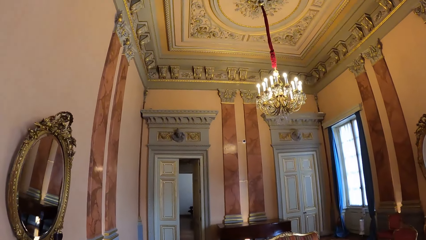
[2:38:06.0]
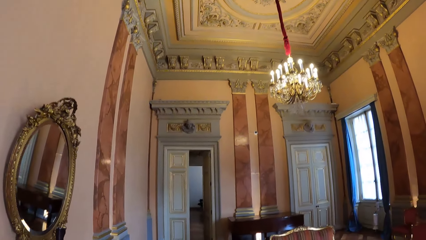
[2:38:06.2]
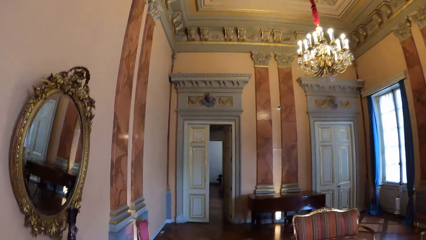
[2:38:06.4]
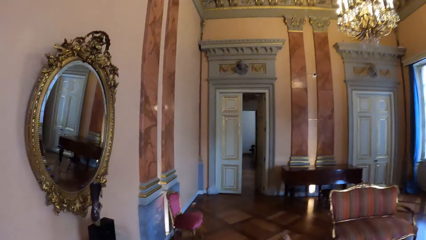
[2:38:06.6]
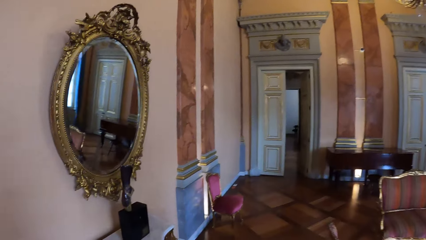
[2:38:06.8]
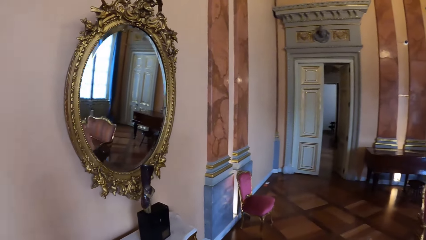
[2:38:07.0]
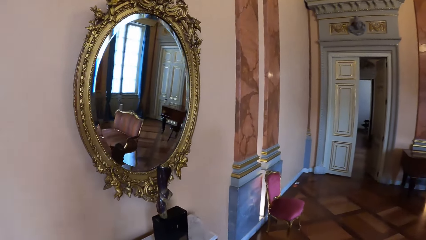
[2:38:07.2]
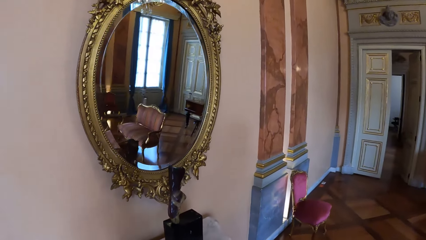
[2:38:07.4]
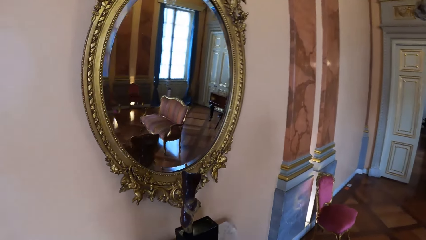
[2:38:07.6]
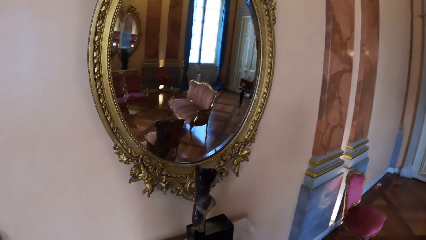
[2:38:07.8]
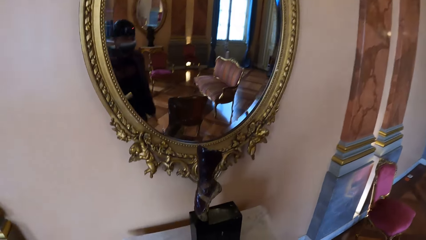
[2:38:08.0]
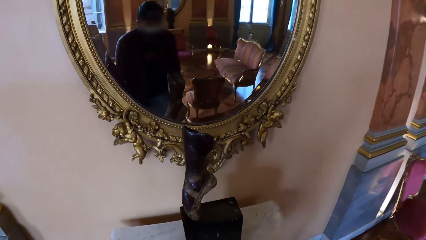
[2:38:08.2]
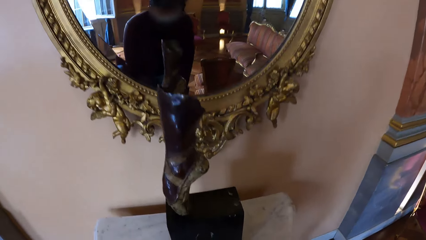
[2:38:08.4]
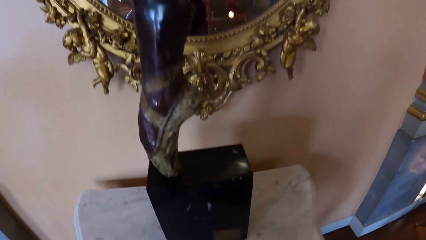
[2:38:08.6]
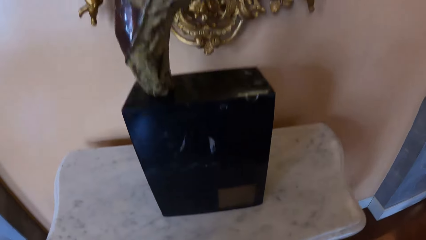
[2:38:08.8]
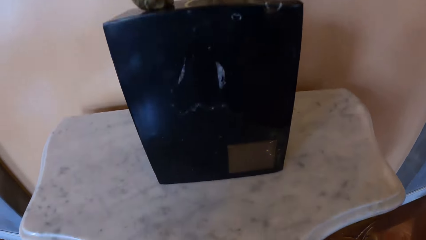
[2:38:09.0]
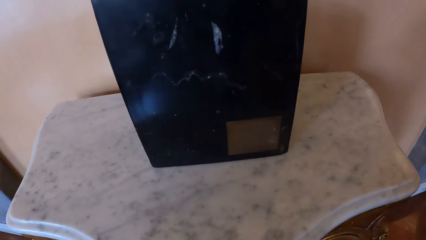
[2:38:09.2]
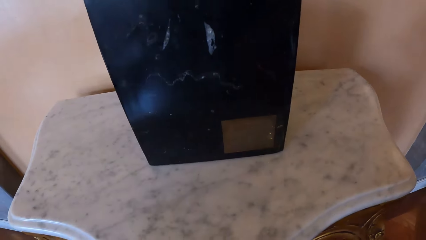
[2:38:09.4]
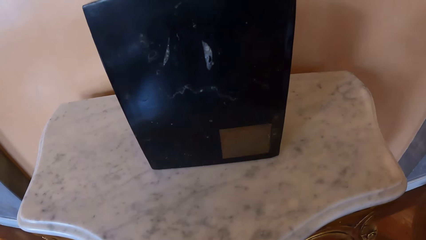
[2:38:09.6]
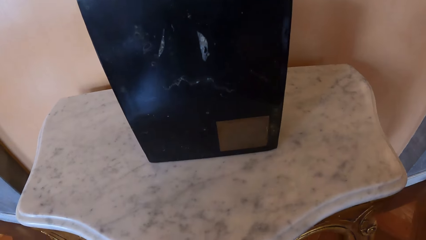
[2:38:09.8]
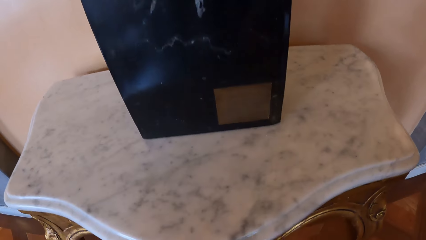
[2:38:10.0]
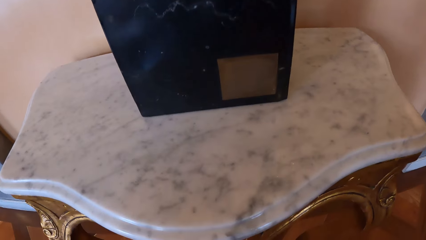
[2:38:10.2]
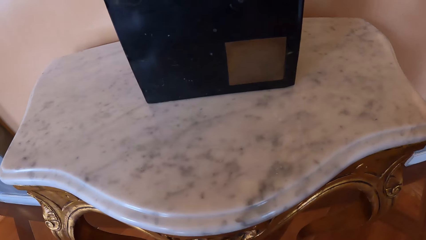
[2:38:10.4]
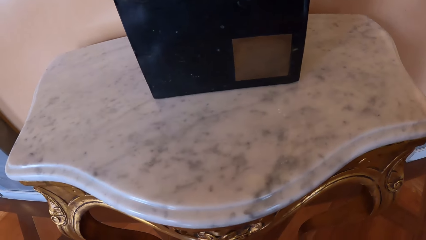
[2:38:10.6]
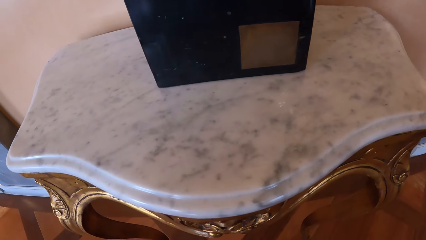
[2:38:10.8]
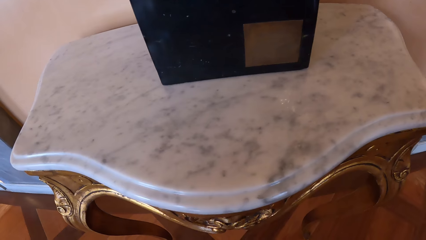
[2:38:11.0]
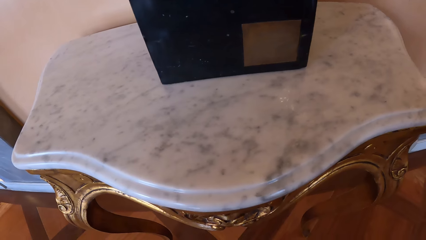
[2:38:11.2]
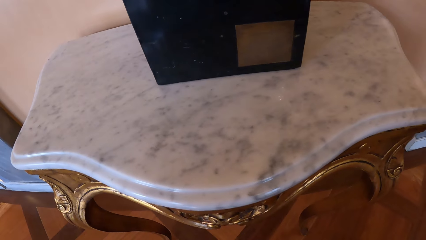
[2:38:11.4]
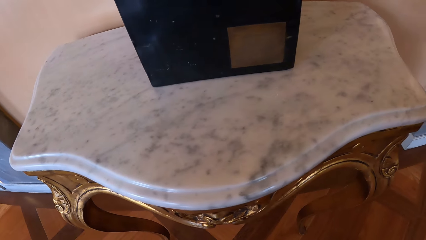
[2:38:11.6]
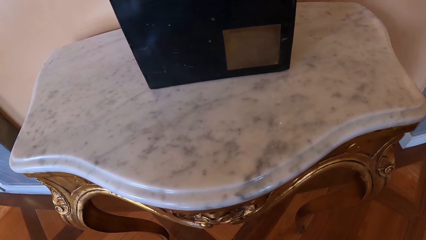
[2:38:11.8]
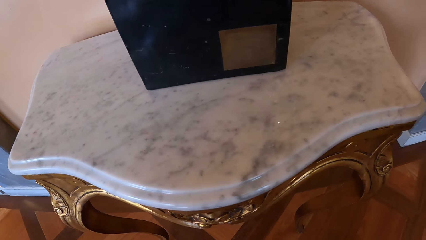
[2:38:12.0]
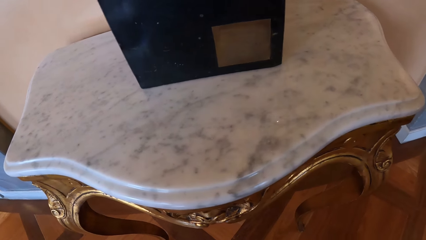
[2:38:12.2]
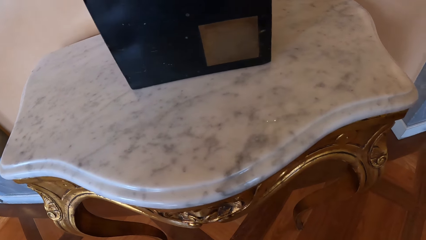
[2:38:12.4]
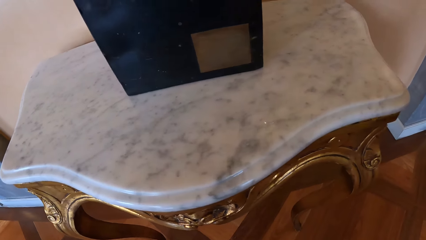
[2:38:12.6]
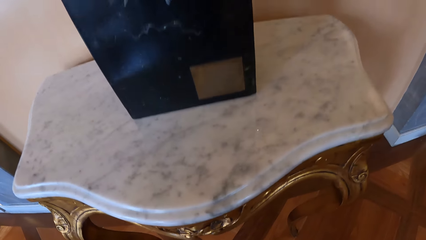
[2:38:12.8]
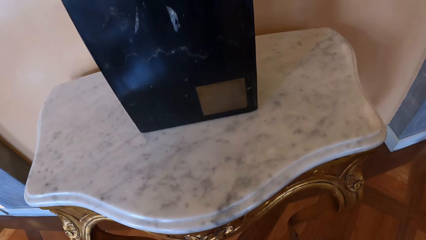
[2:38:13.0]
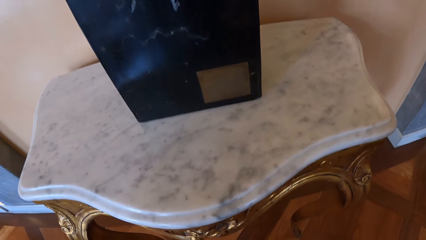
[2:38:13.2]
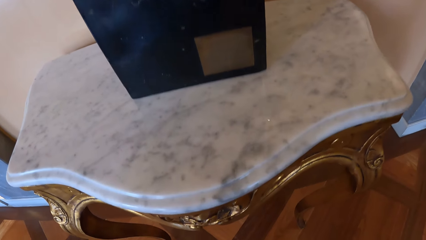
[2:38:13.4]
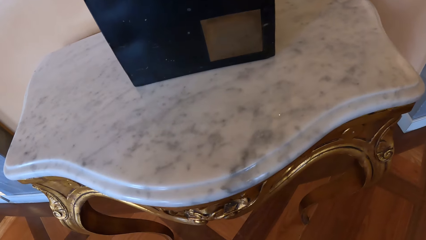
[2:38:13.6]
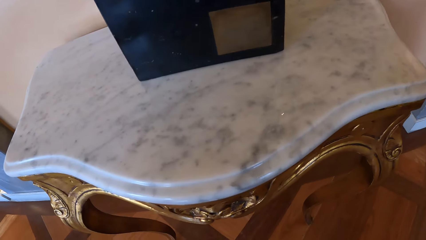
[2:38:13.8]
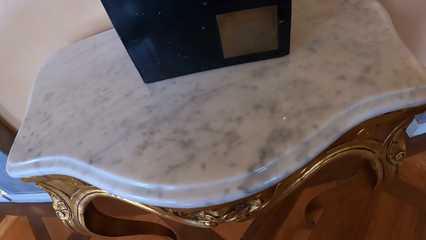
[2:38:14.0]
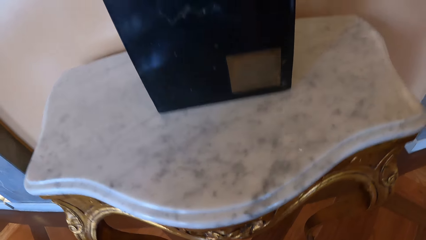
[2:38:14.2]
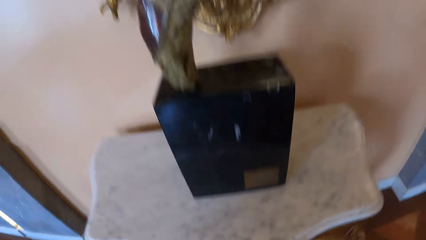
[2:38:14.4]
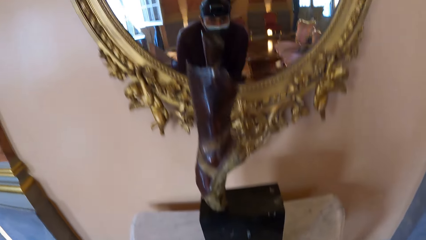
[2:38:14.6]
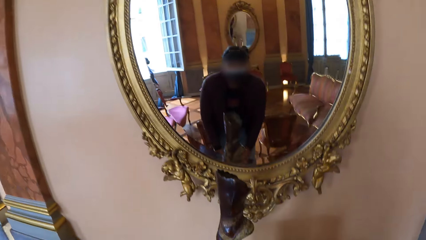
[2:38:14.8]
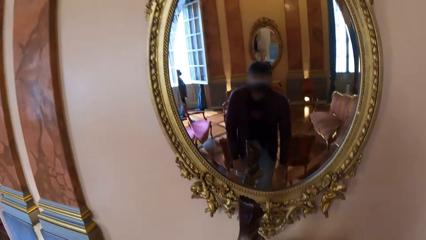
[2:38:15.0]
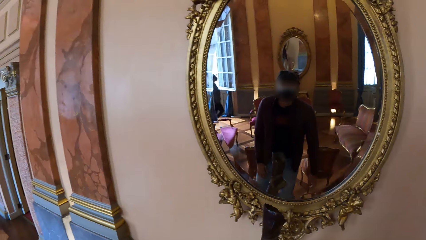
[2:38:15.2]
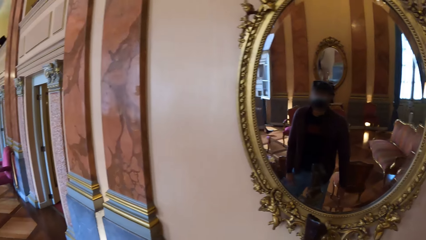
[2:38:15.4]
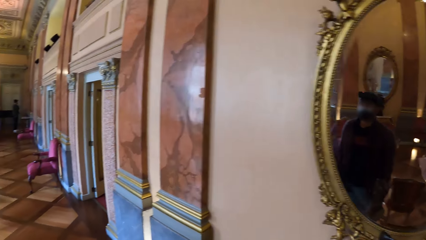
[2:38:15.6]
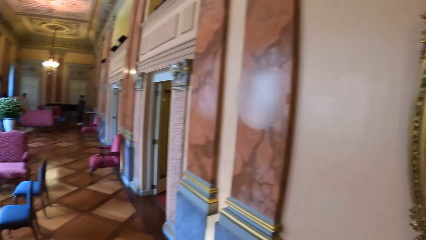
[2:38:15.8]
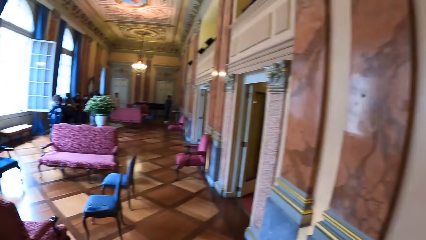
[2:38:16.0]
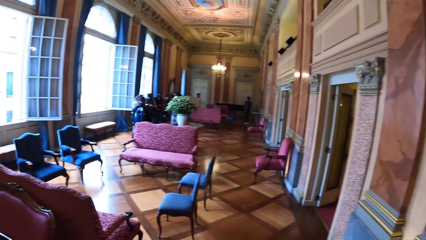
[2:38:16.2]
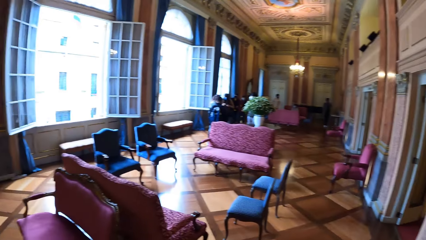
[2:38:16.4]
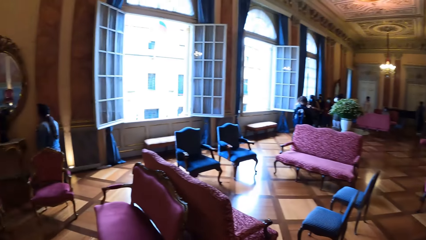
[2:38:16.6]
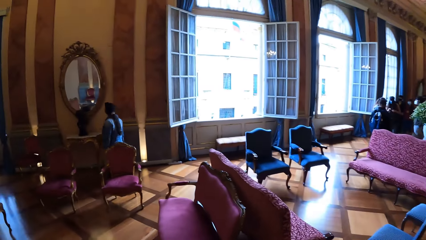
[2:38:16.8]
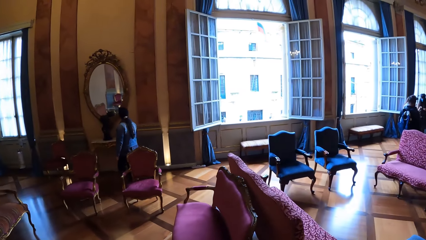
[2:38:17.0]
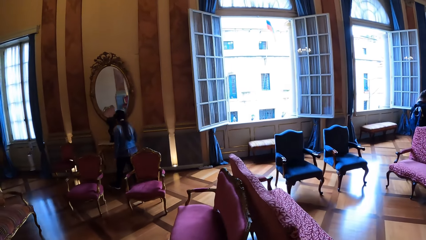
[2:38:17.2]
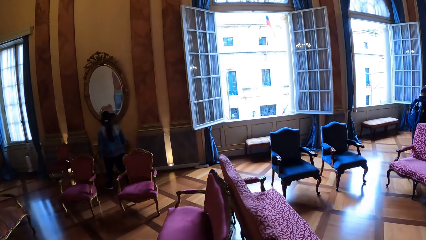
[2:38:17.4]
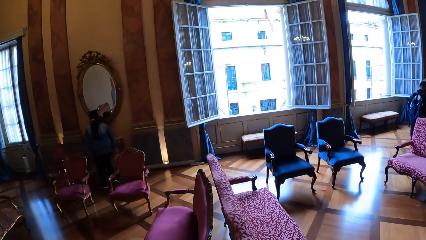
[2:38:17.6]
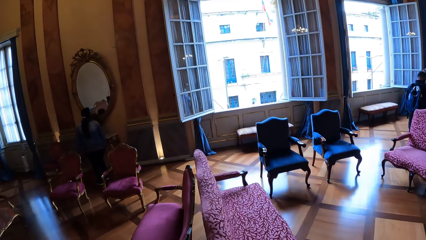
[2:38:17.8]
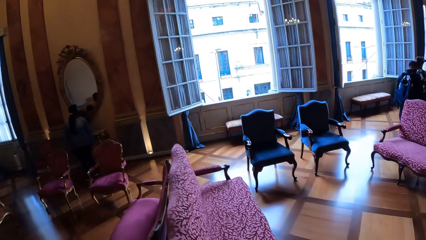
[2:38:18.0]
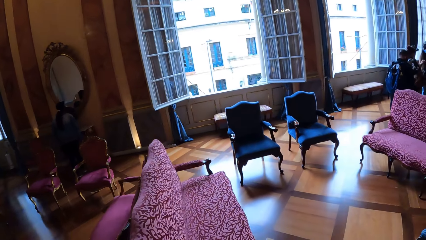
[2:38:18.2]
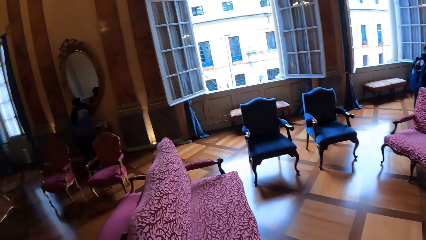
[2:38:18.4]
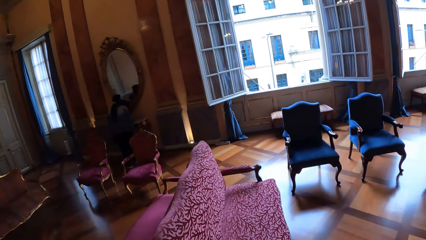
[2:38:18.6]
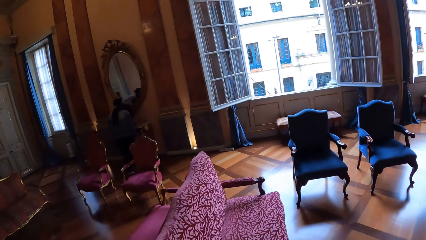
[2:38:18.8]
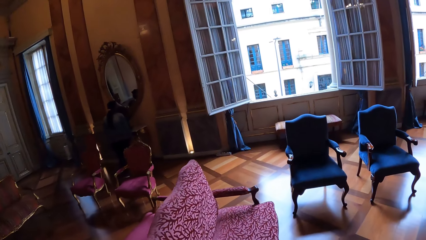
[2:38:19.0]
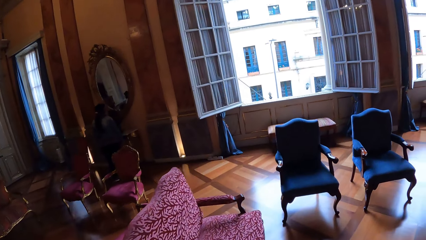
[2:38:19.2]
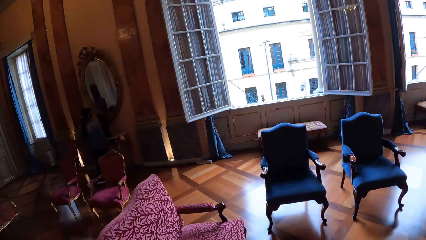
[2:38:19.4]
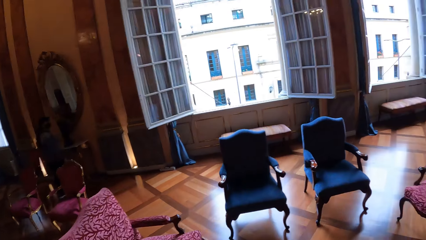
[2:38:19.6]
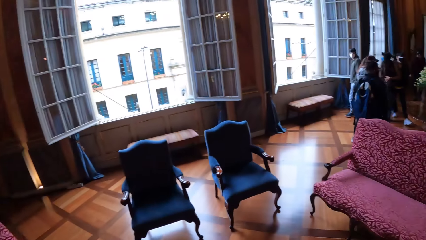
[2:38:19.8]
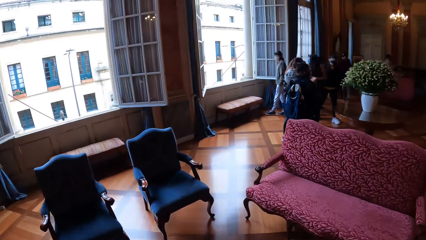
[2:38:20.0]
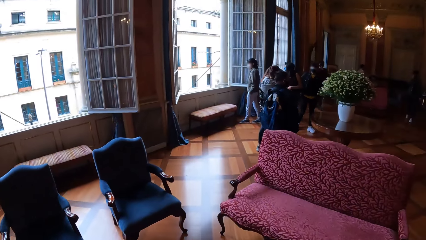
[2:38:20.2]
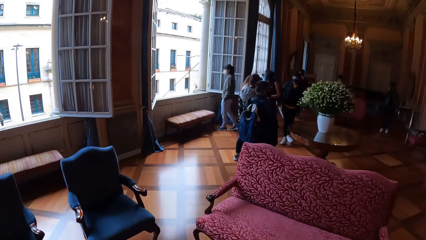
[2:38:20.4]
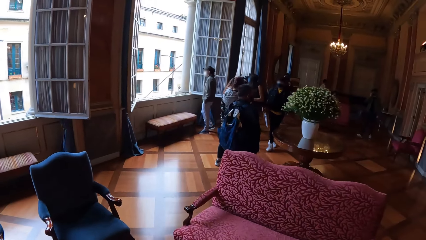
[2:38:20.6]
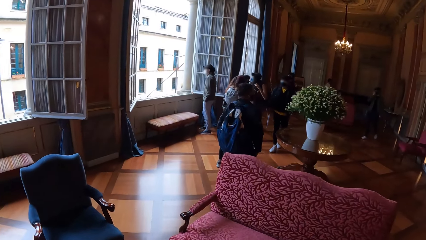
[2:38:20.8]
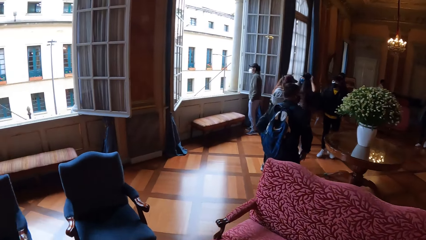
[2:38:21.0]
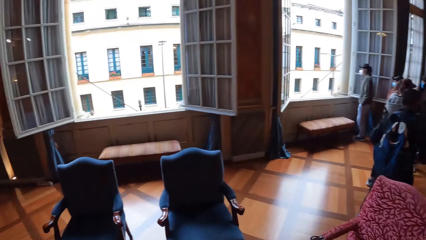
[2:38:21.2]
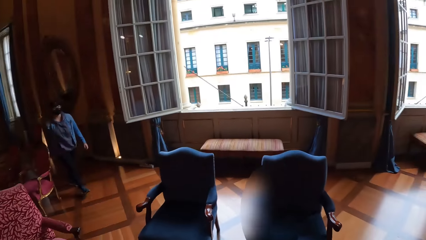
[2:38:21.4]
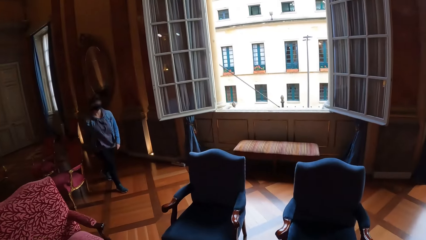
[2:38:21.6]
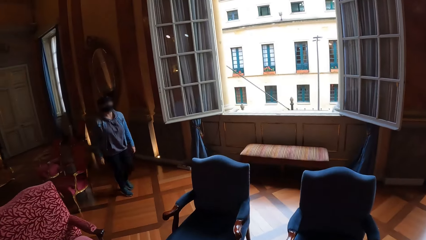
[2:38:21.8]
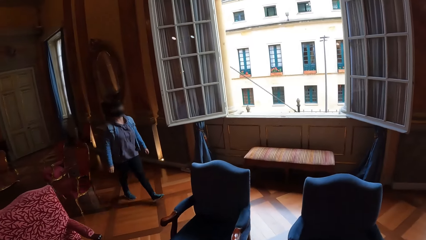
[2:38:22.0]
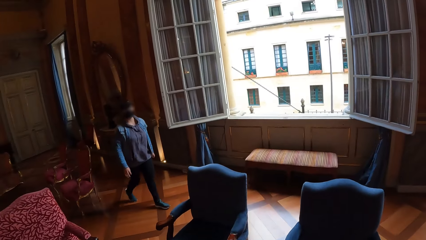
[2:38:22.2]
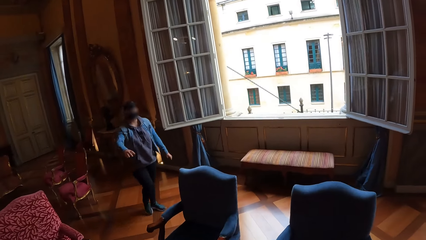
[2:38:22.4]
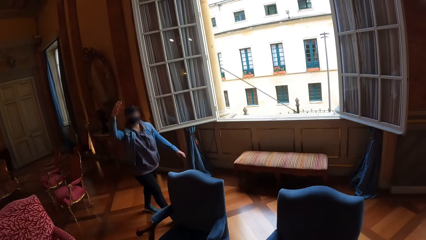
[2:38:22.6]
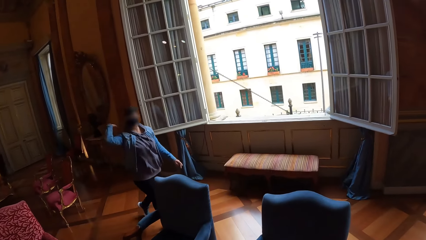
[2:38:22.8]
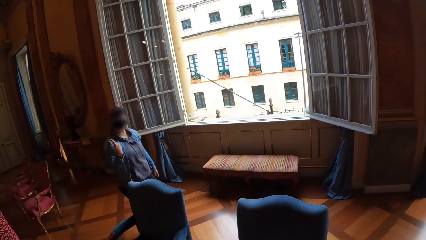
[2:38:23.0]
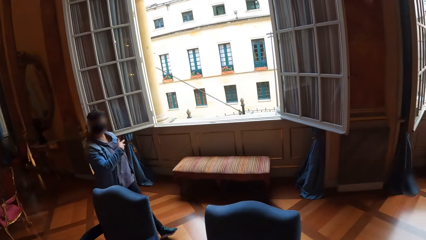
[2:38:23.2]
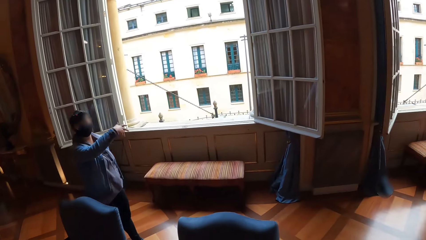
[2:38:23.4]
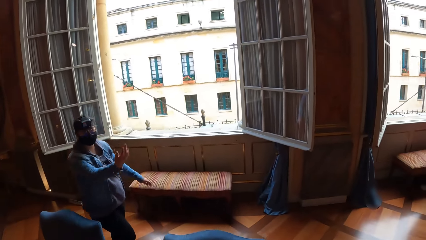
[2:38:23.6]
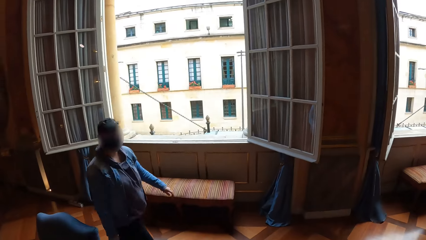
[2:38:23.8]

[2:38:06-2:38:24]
The camera wearer looks at the table. He looks around. He checks himself through the mirror. He walks around the building. He converses with a person.
